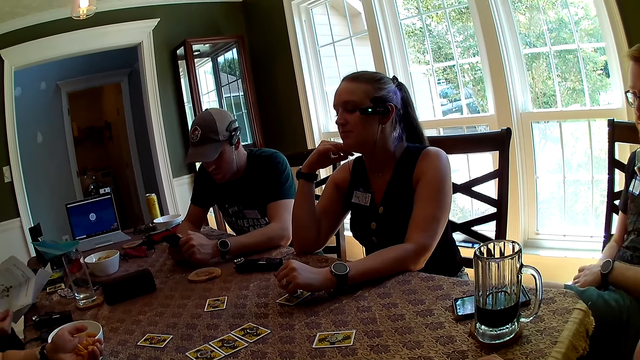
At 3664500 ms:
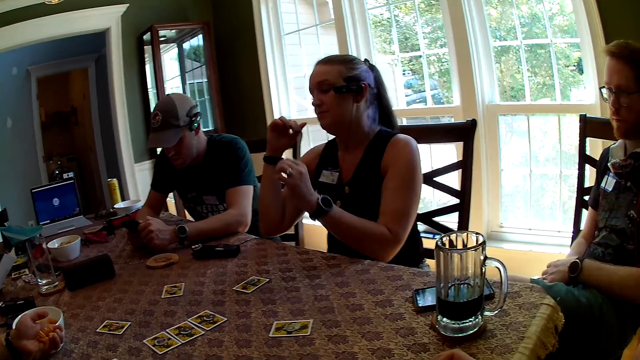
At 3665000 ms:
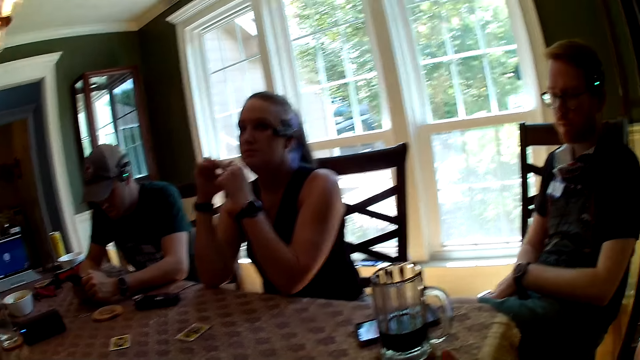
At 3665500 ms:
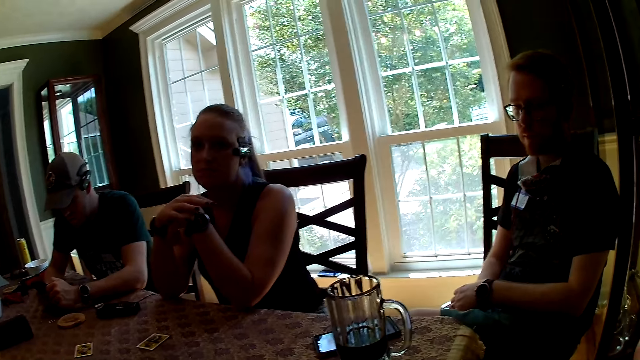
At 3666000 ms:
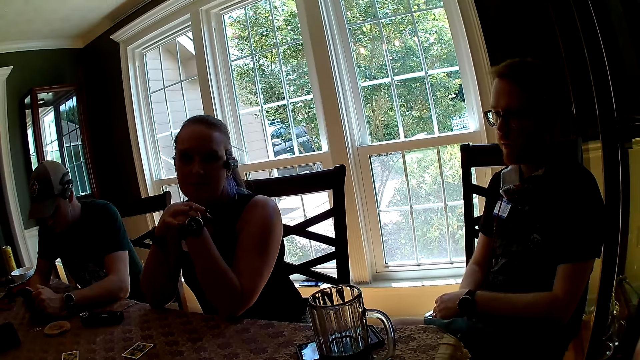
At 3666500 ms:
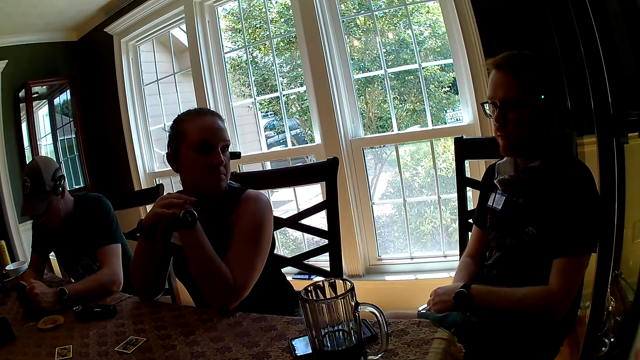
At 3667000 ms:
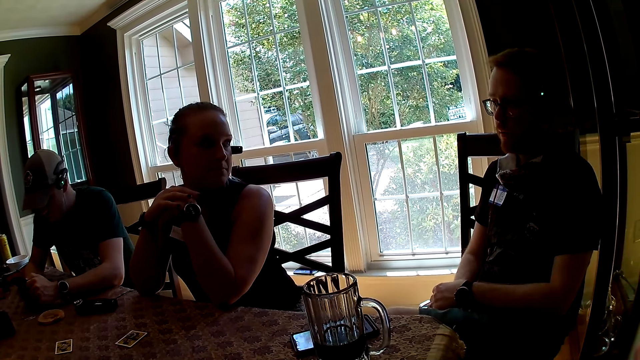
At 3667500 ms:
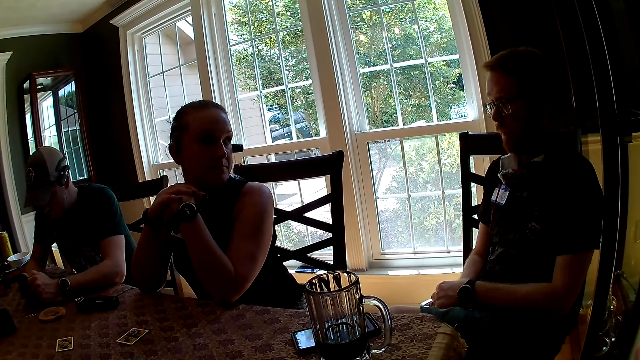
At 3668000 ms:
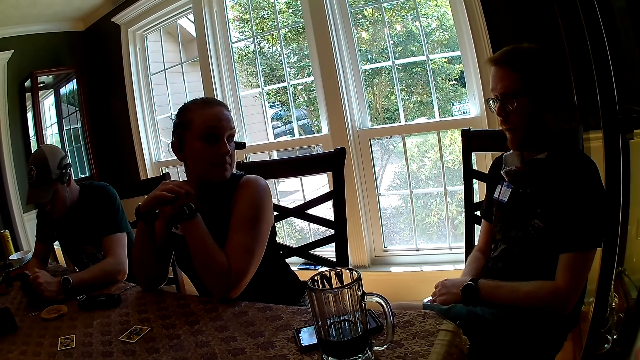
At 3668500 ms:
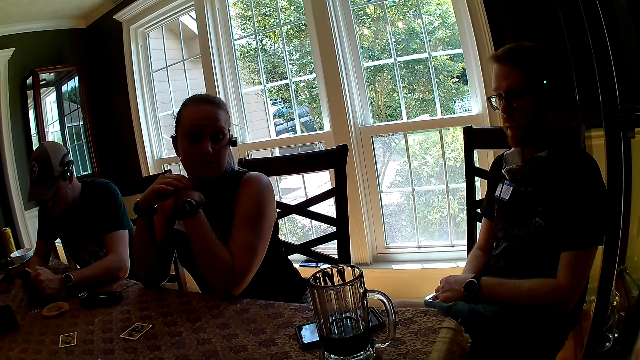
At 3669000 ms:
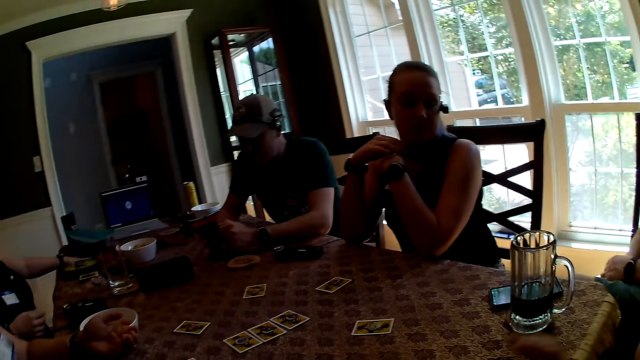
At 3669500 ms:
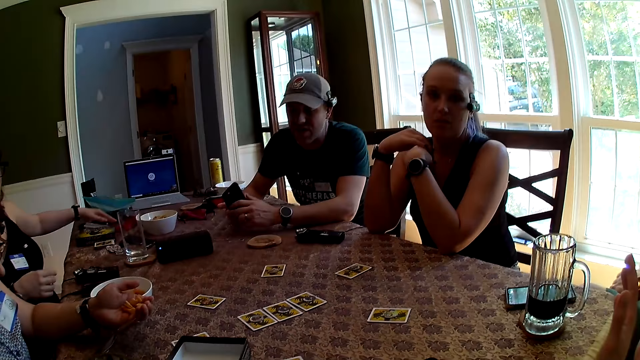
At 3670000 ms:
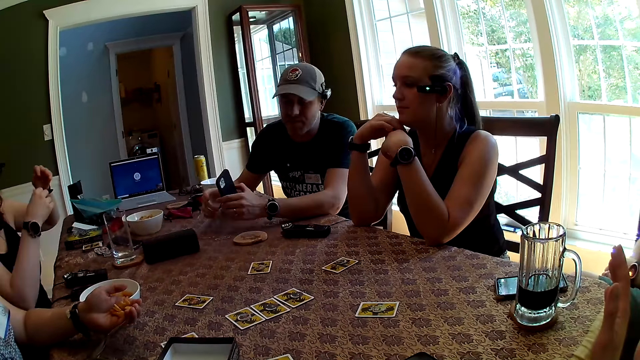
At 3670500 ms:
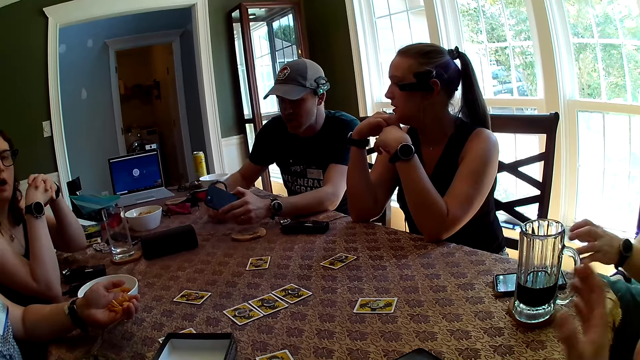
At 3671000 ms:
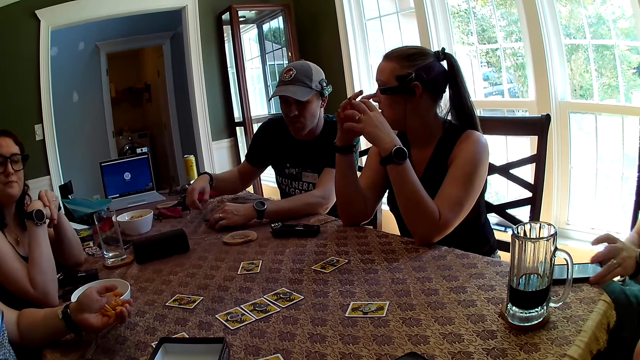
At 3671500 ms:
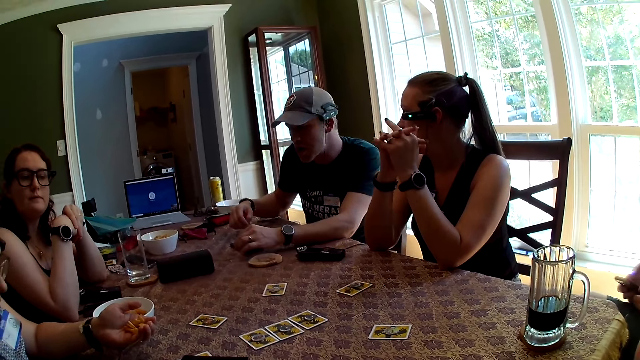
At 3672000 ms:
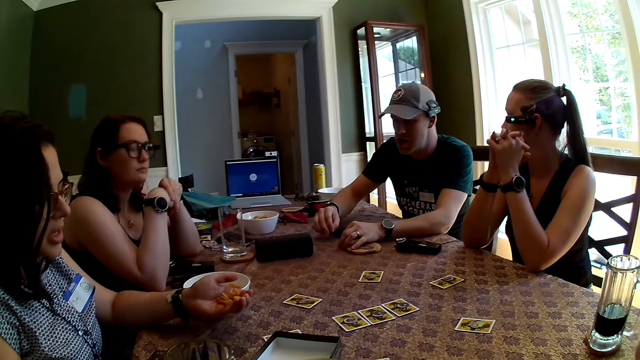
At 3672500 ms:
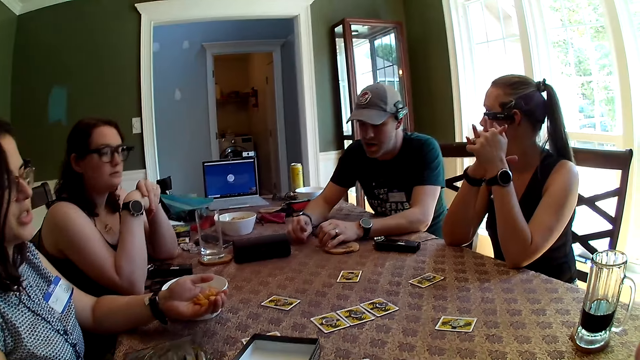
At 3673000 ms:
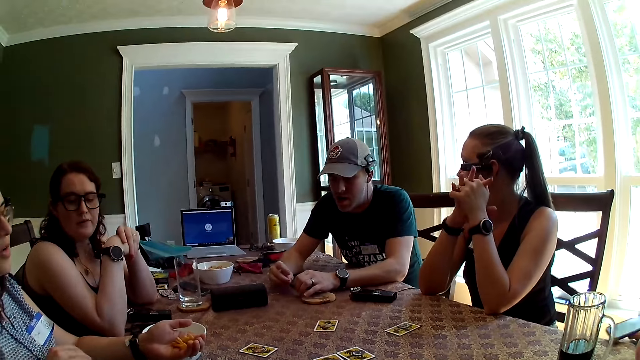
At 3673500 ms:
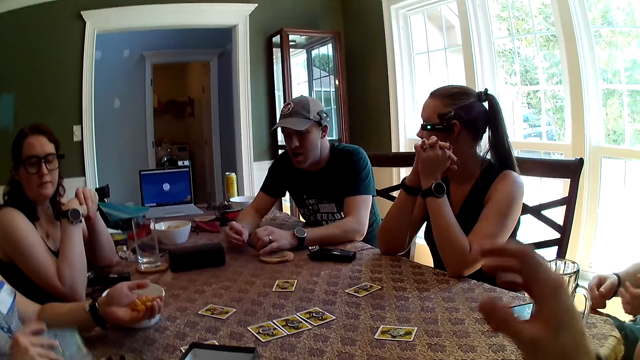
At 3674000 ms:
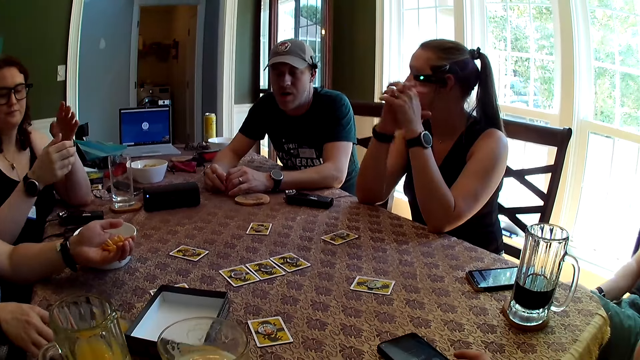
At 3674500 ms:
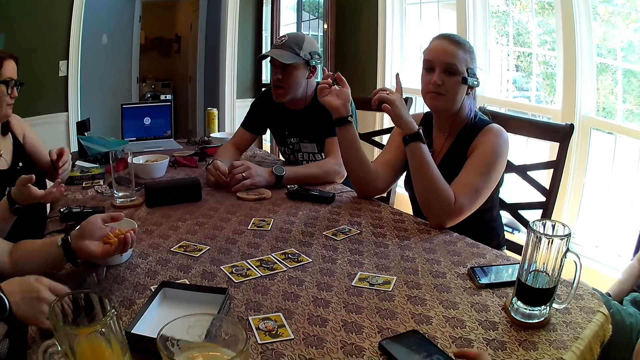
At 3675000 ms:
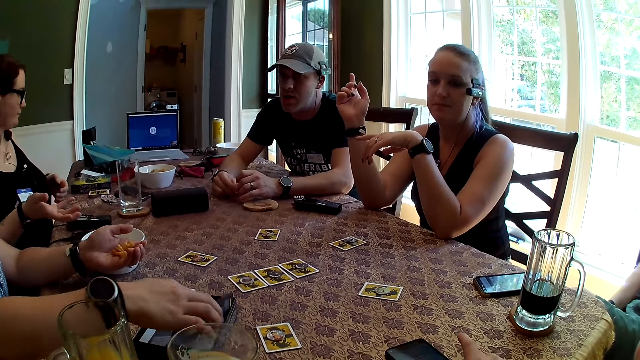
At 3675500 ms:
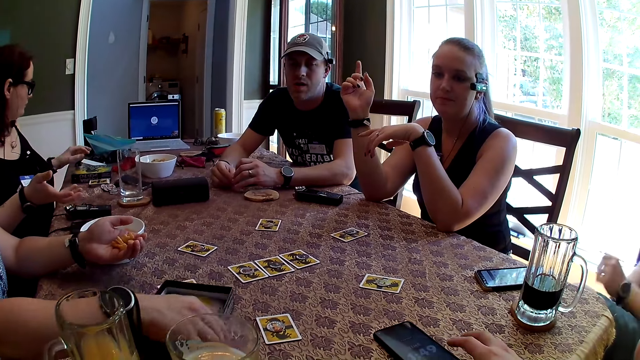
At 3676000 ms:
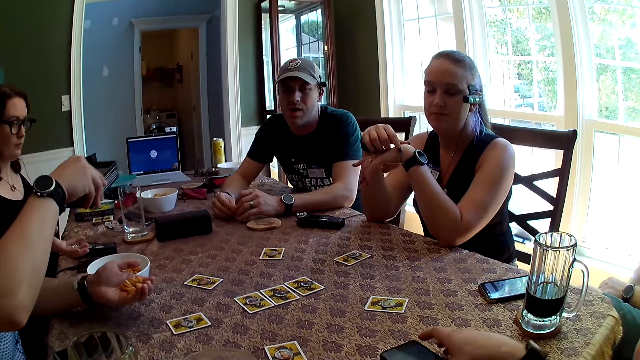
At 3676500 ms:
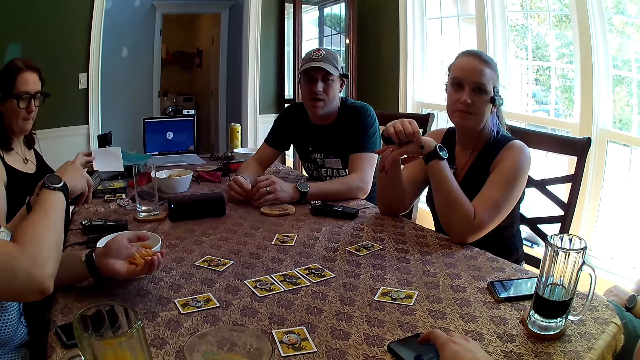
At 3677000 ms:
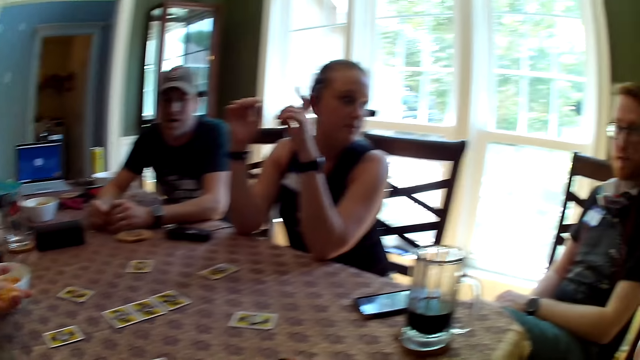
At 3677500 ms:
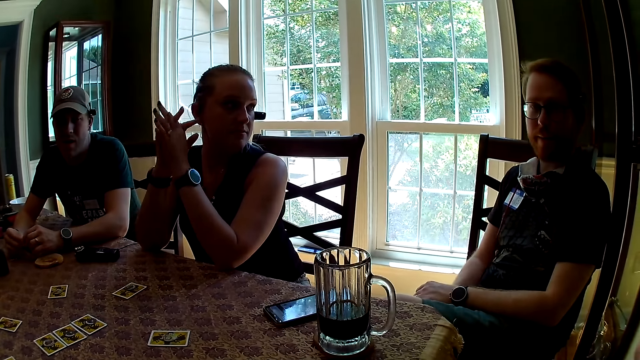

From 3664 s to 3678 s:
The man speaks to the group of people at the table. The camera wearer speaks to the group of people at the table. The woman drops the paper on the table with her left hand. Another man passes the phone from his right hand to his left hand. The other man speaks to the group of people at the table. The woman speaks with the camera wearer. The first man picks up the phone on the table with his left hand. The other man drops the phone on the table with his left hand. The woman speaks to the group of people at the table. The first man drops the phone on the table with his right hand. Another woman drops the card game manual on the table with her right hand. The other woman picks up both card game manuals on the table with her right hand. The other woman drops the card game manuals in the card box with her right hand. The camera wearer moves the phone on the table with his right hand. The other woman picks up the card box from the table with her right hand. The first woman picks up the paper on the table with her left hand. The camera wearer operates the phone on the table with his right hand. The other woman passes the card box to the first woman. The first man speaks to the group of people at the table.

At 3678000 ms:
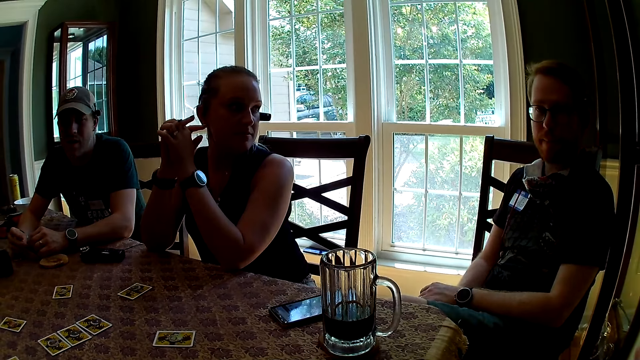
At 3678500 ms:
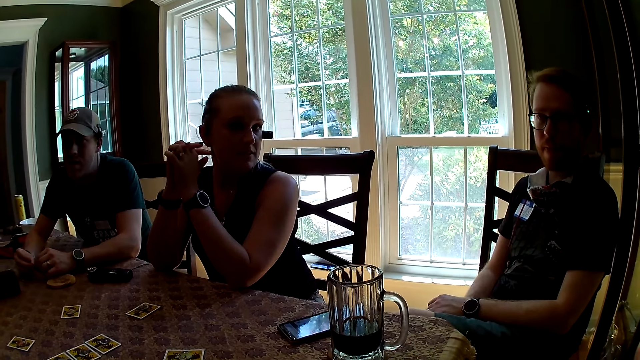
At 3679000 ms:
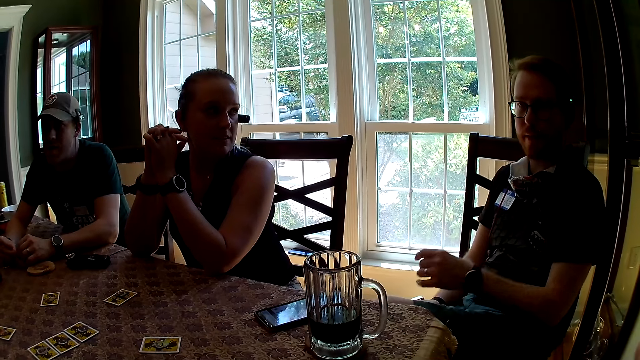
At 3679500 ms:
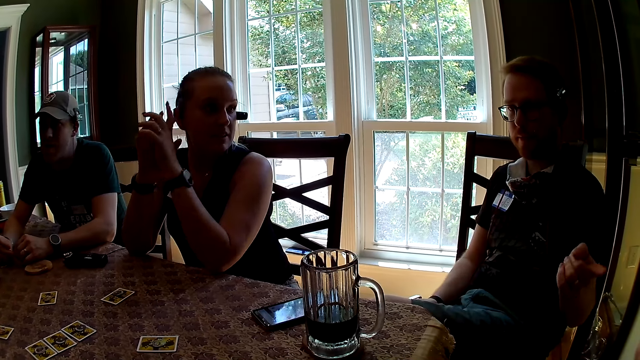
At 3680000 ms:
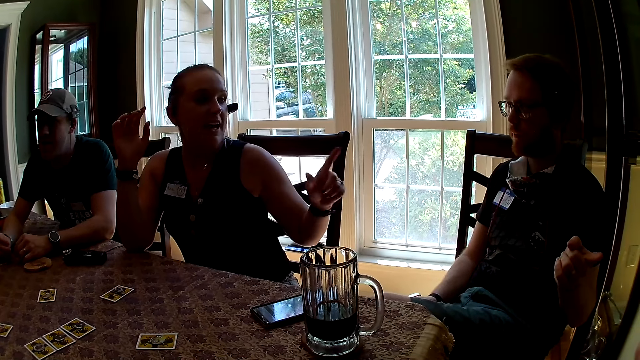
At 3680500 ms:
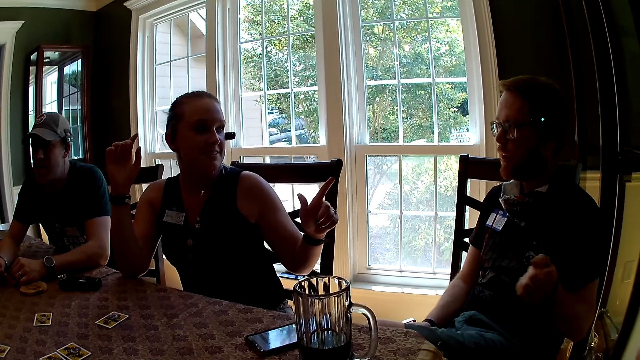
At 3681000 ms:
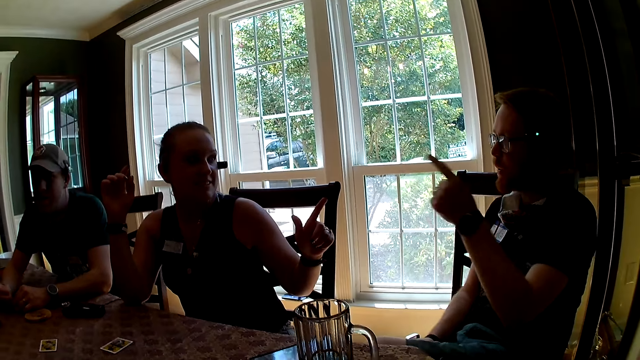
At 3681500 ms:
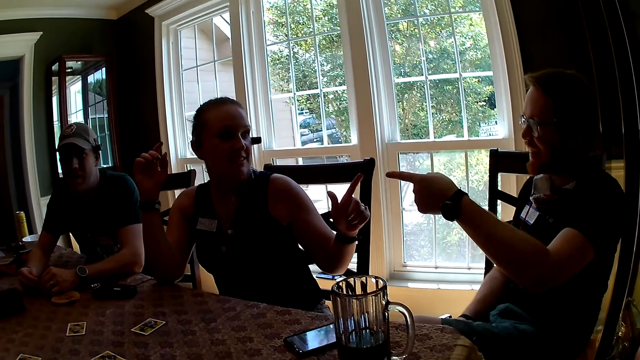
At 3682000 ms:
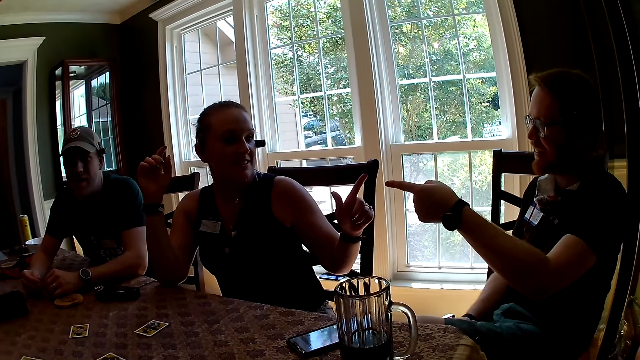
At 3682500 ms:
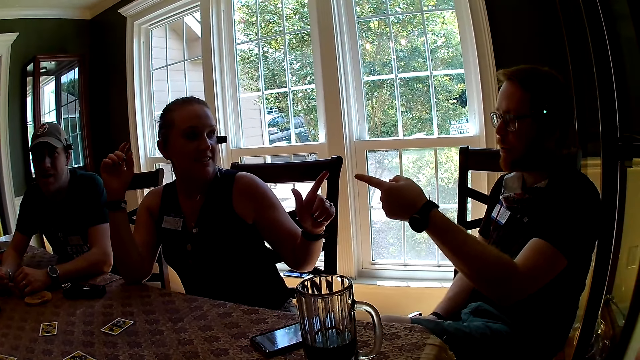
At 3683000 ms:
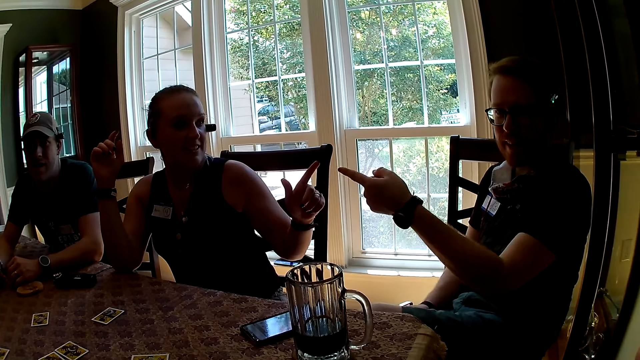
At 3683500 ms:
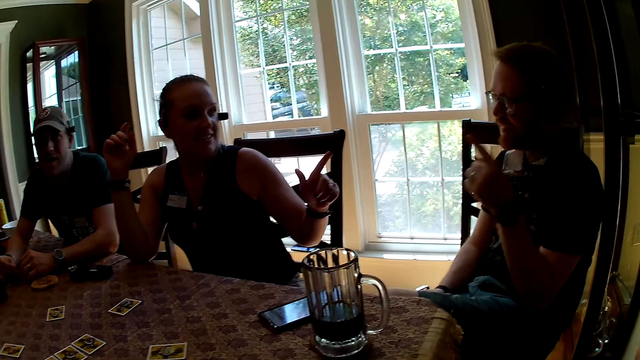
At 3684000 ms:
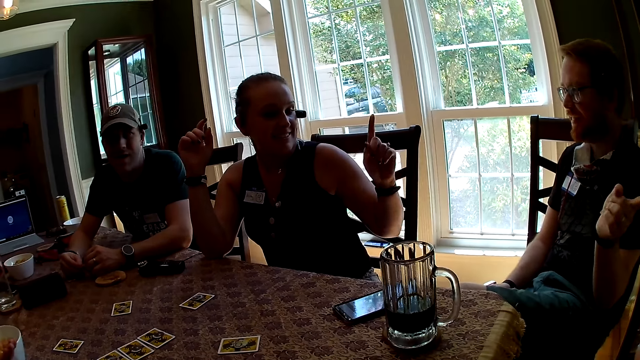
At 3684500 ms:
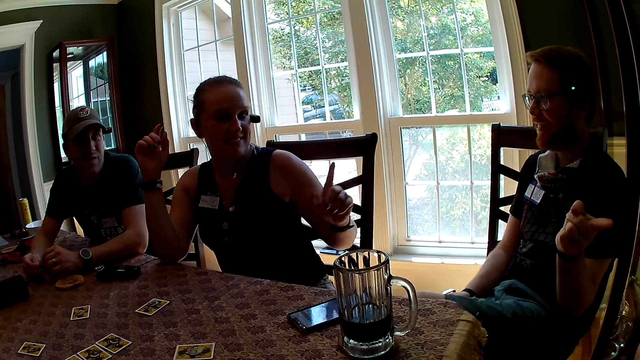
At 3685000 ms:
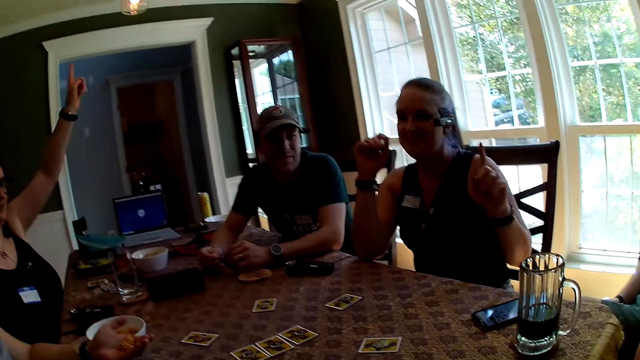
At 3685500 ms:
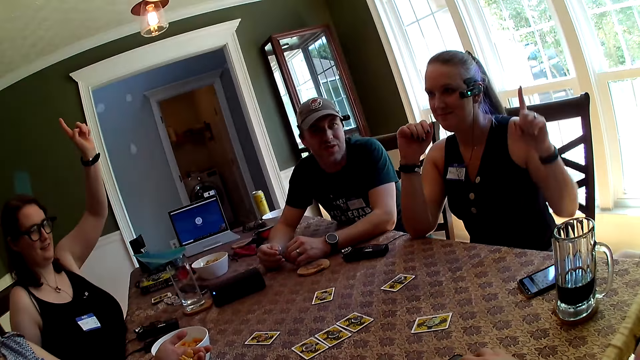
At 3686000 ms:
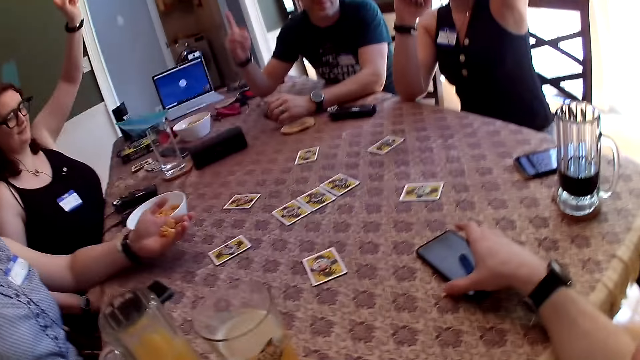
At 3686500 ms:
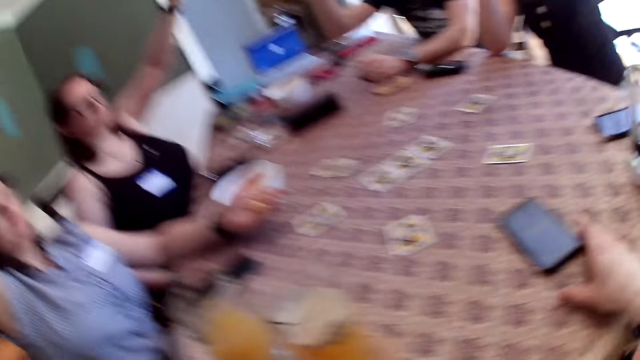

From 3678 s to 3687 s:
A woman interacts with a man. Another woman raises her left hand. The first woman raises her left hand. Another man raises his right hand. A third woman raises her right hand.
